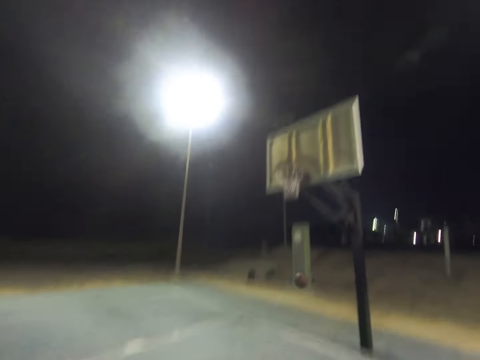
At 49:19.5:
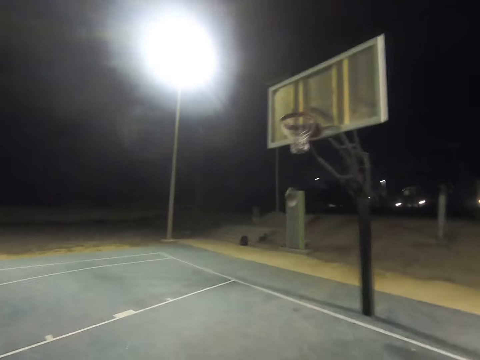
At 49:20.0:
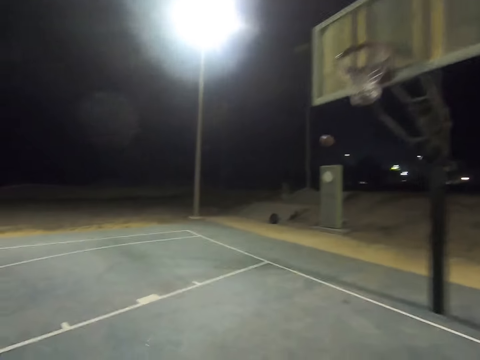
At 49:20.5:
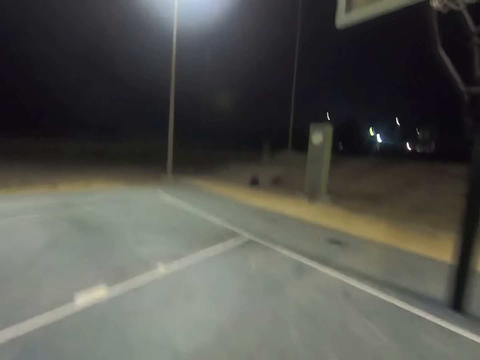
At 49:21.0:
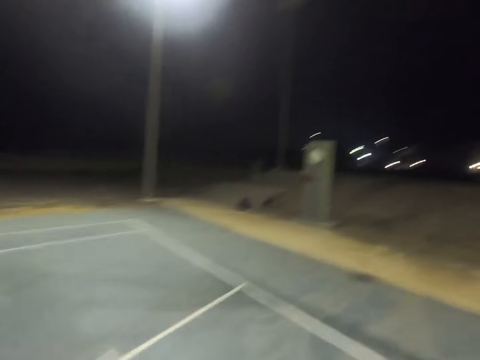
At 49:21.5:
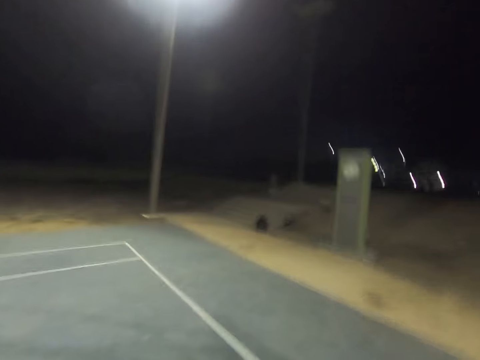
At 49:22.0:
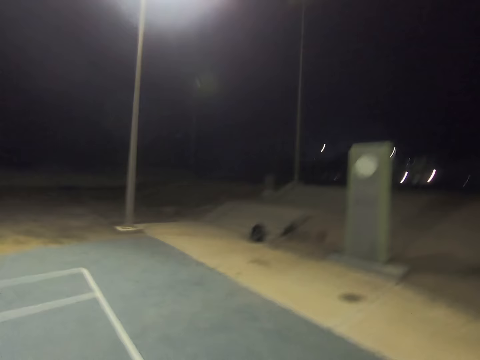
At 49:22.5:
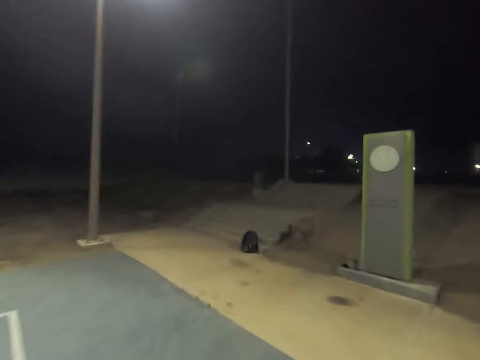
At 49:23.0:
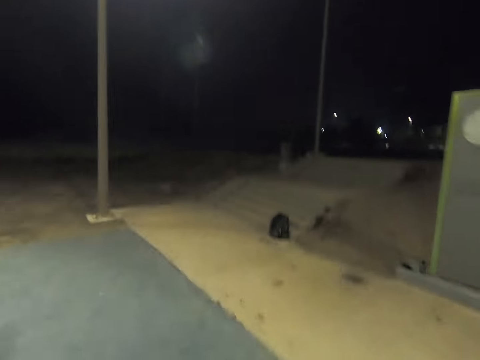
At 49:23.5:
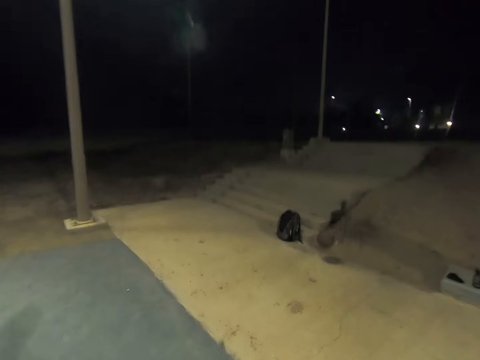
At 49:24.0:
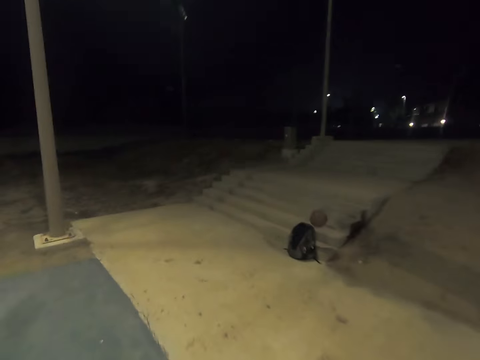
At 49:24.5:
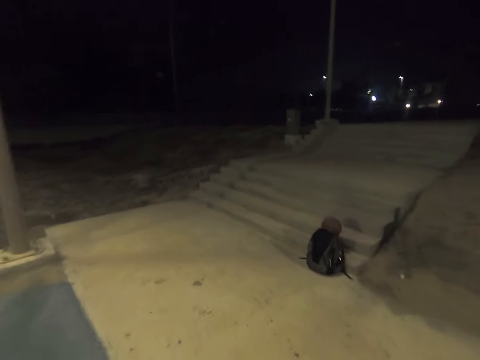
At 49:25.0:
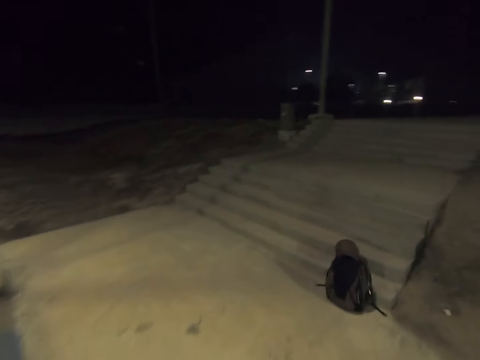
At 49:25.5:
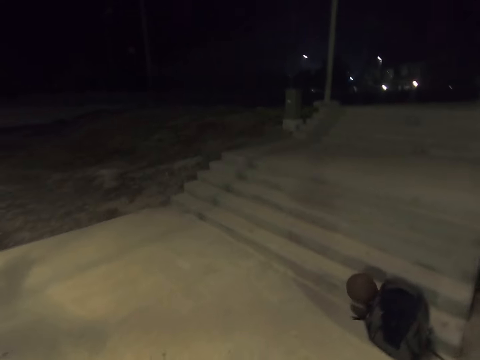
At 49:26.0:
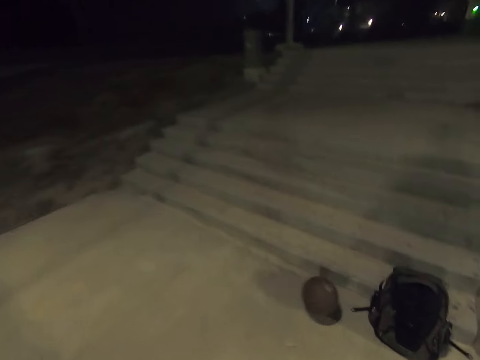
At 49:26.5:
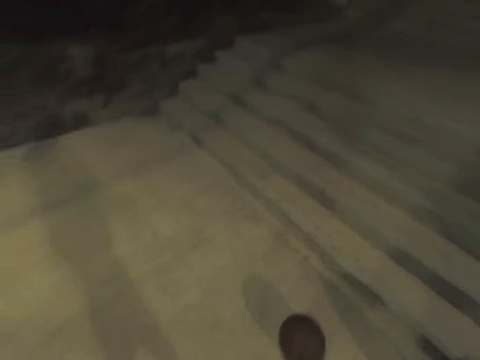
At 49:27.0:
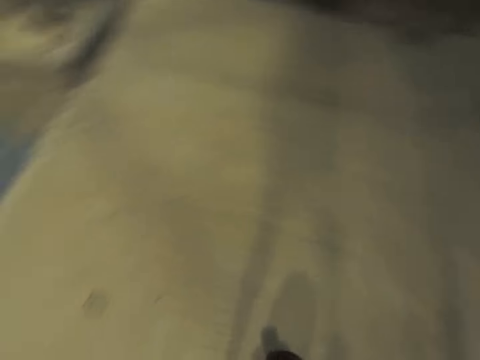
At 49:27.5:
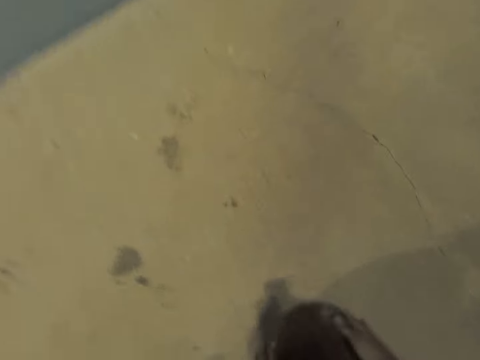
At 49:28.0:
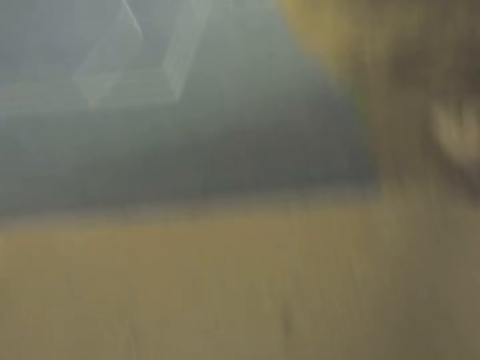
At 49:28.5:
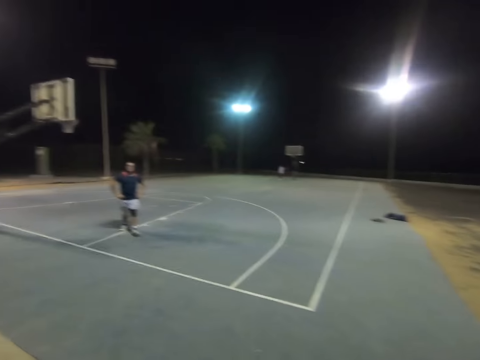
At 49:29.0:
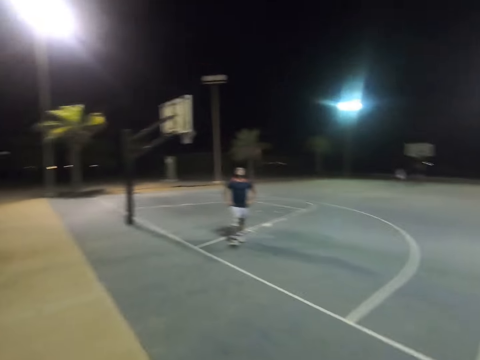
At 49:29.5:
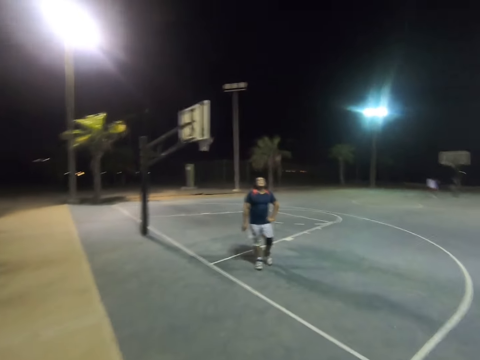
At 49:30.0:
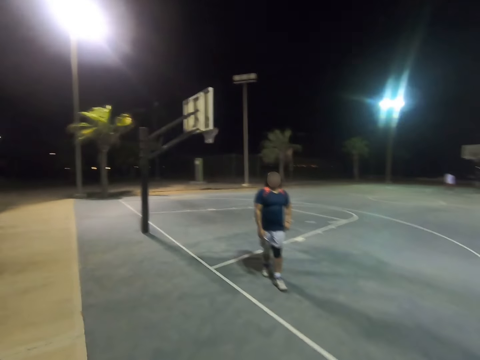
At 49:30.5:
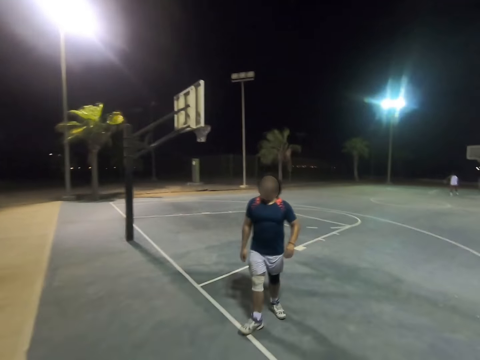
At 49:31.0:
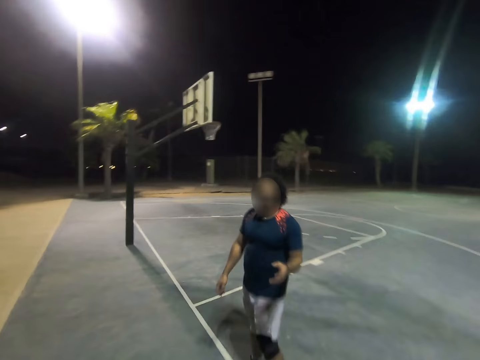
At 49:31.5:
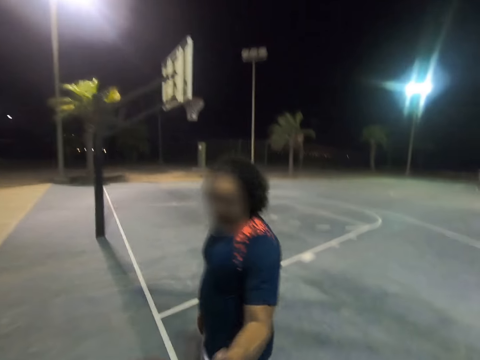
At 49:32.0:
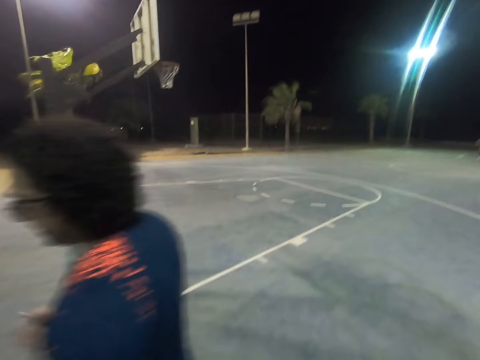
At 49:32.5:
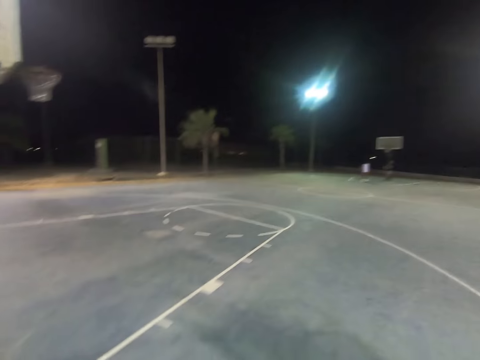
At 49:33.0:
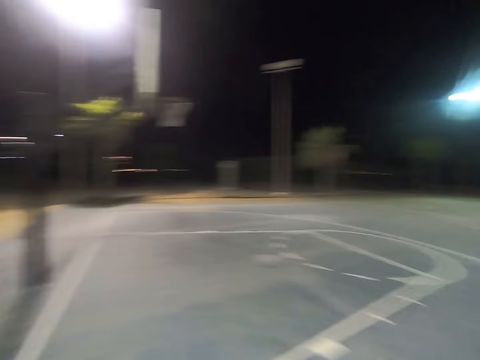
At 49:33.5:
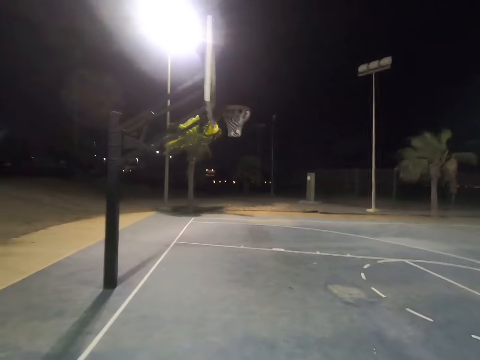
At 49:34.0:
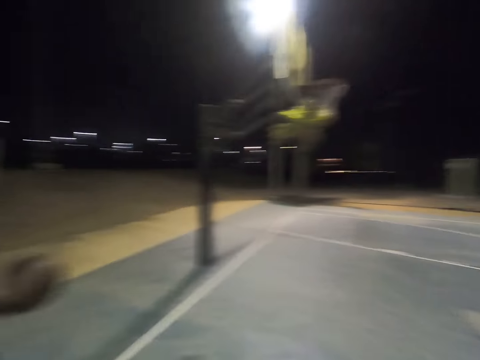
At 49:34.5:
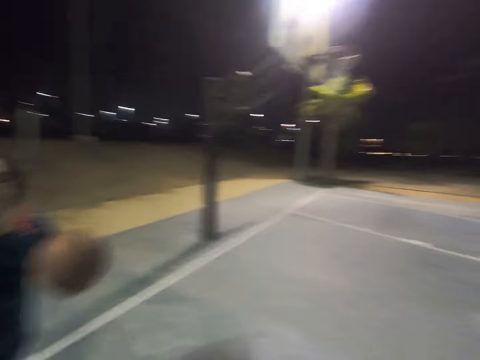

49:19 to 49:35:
The camera wearer goes for the ball. They take the ball and walk to the court. A man takes the ball. The camera wearer passes the ball to the man. They walk on the court.

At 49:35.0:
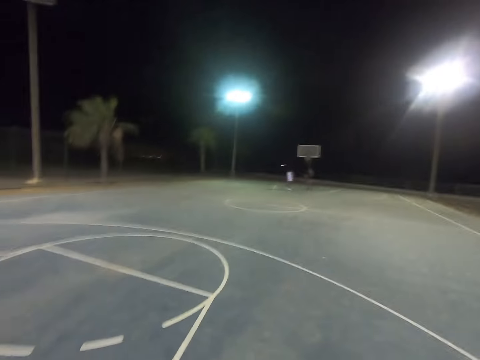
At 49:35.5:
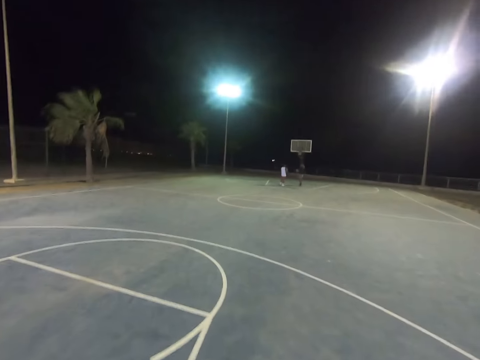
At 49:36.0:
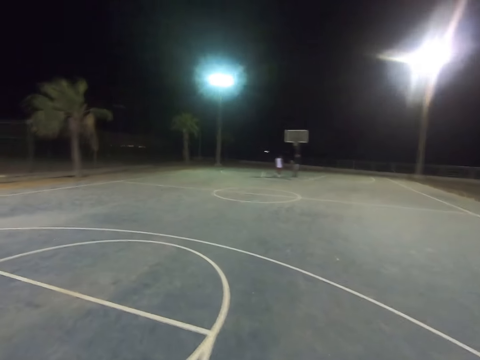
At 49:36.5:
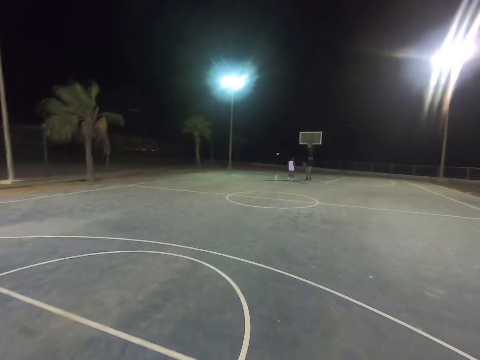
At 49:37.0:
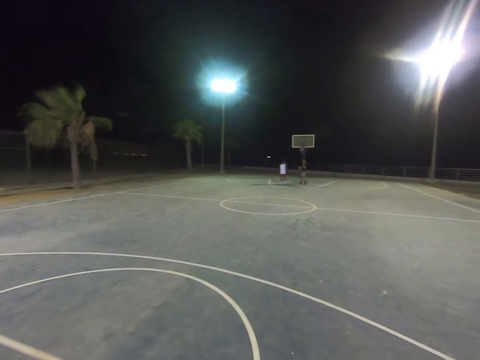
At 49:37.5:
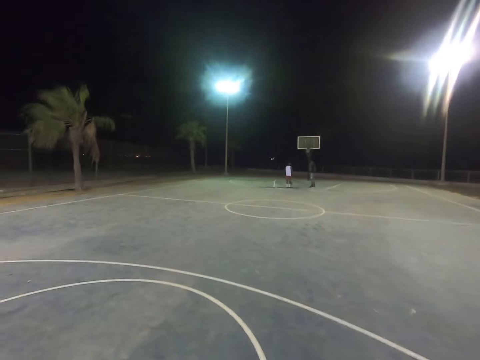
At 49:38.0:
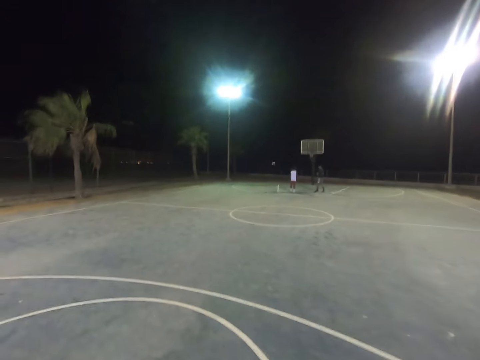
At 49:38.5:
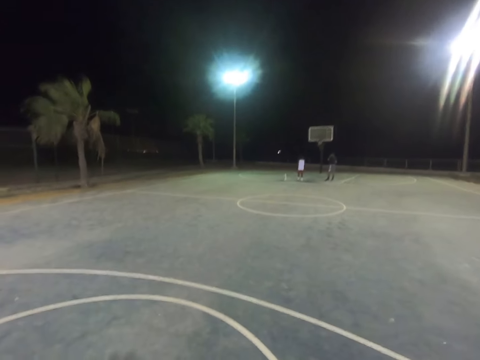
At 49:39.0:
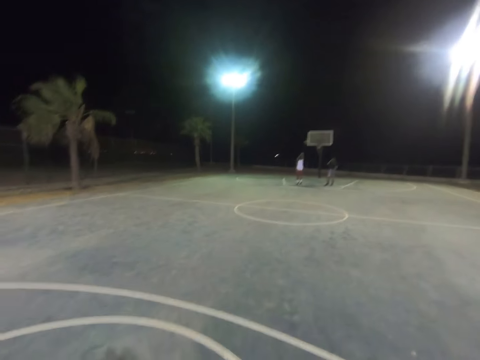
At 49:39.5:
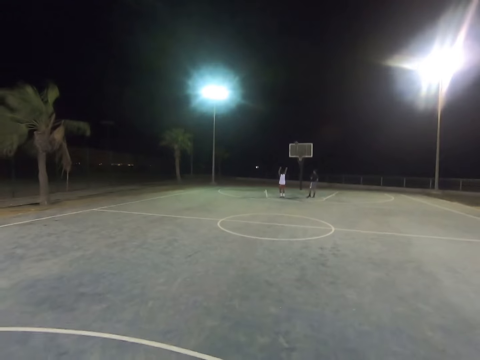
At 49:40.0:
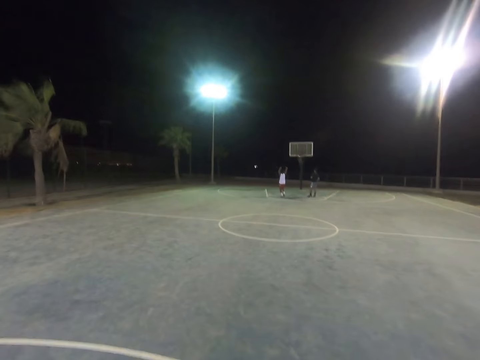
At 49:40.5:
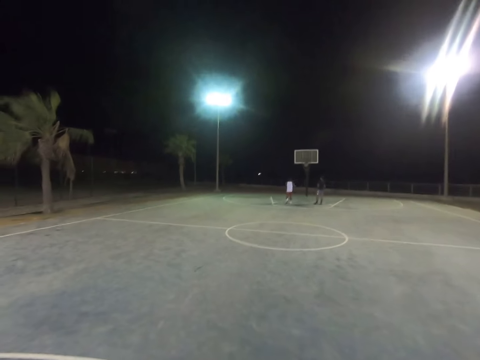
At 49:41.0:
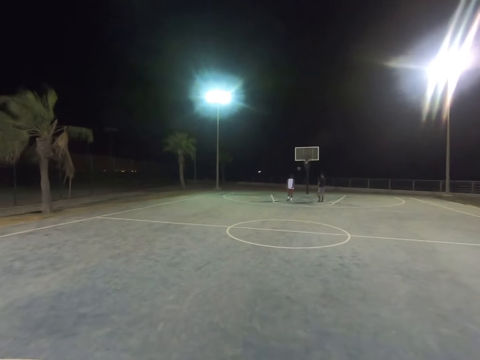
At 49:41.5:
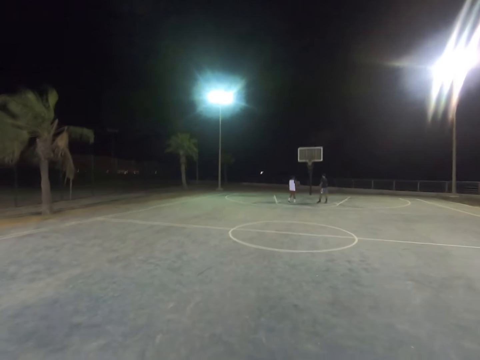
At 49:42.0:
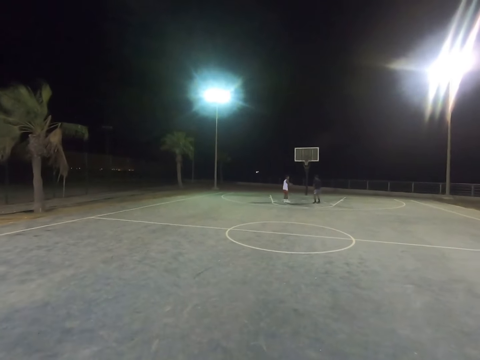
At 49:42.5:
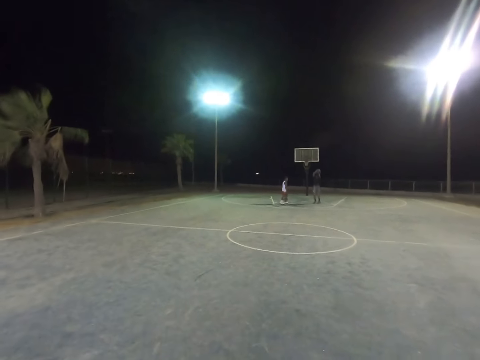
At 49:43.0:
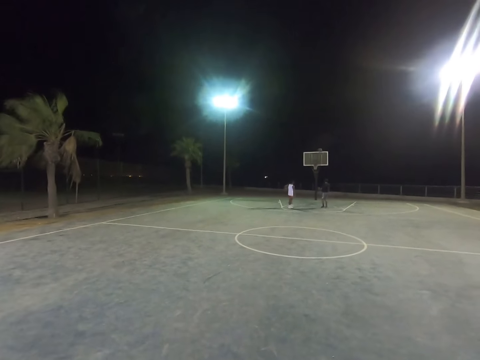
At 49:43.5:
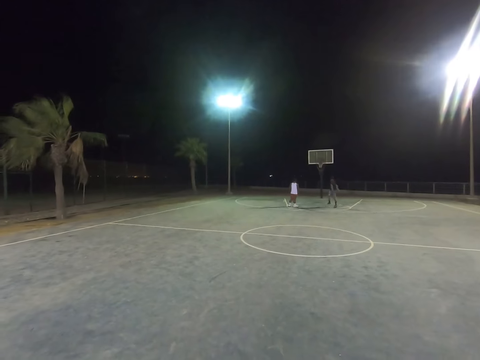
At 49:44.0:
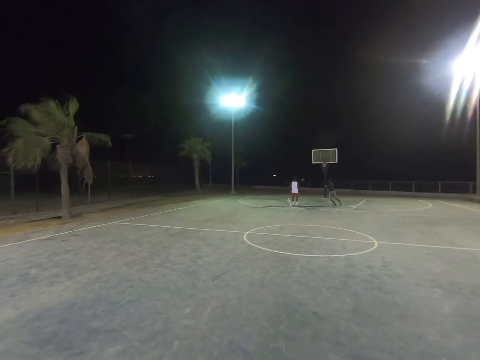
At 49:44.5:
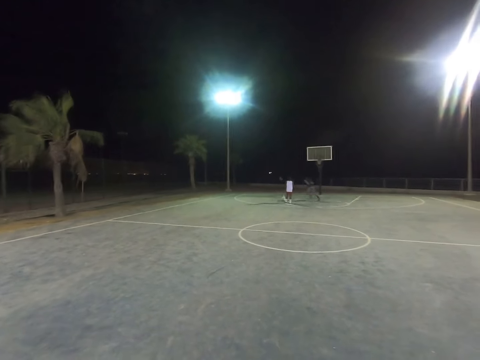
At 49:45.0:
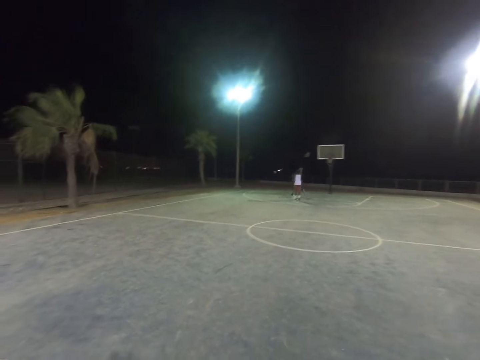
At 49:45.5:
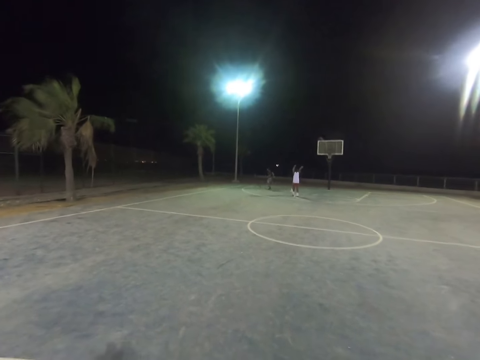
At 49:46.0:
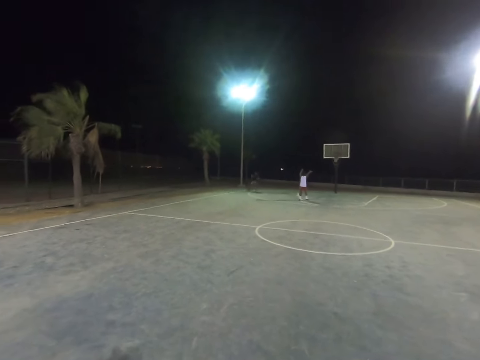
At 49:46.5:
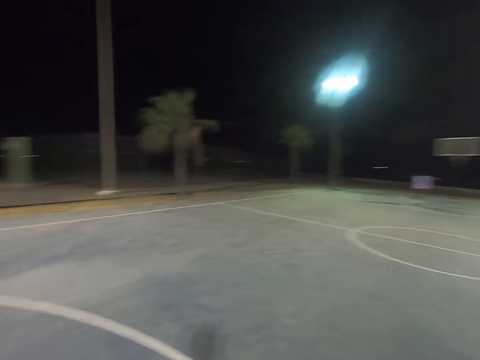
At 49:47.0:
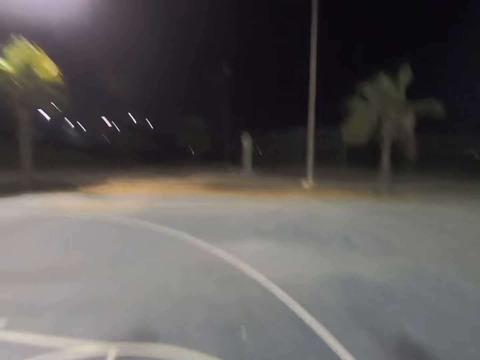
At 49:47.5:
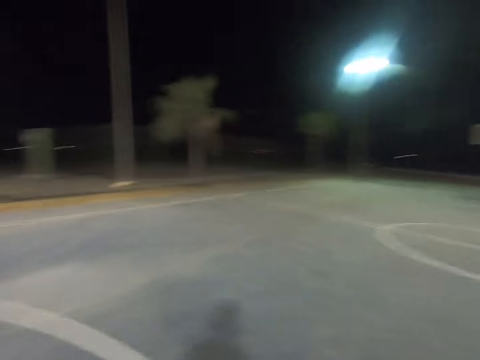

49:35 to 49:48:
A man dribbles the ball and throws the ball into the basket. Another man throws the ball into the basket and goes for the ball. The first man throws the ball into the basket. The camera wearer looks at people playing.
